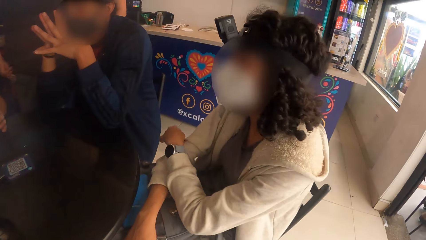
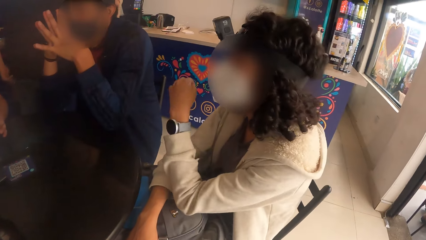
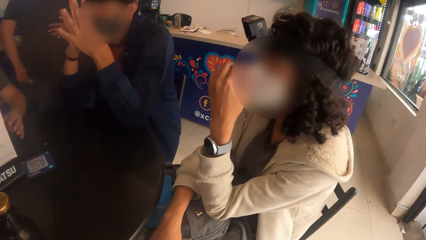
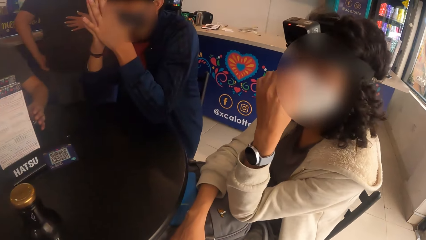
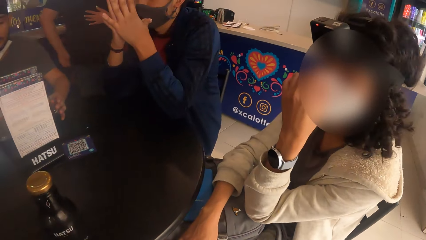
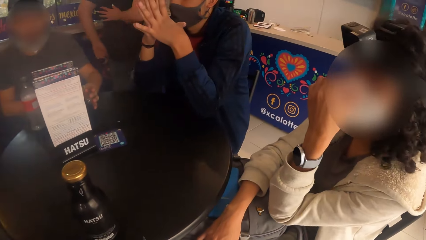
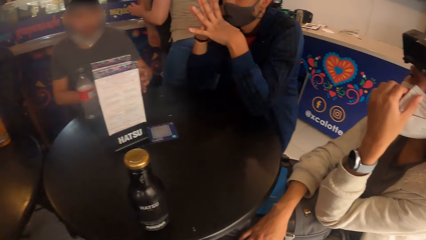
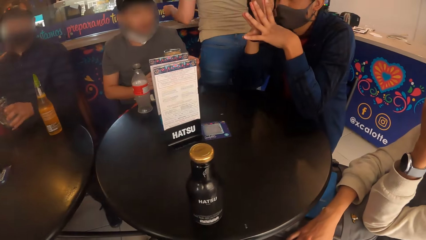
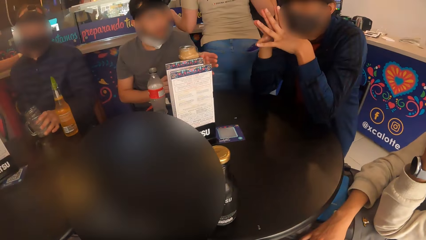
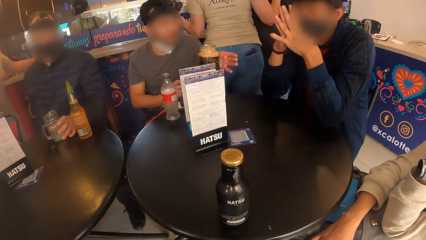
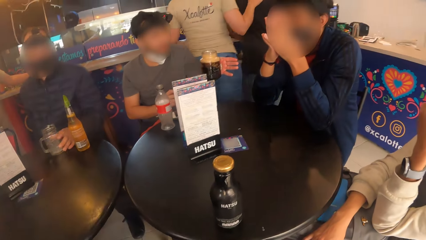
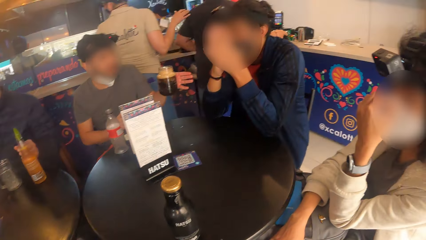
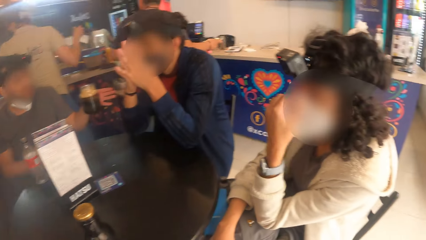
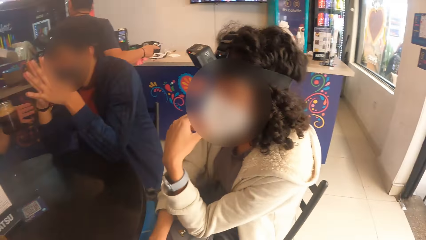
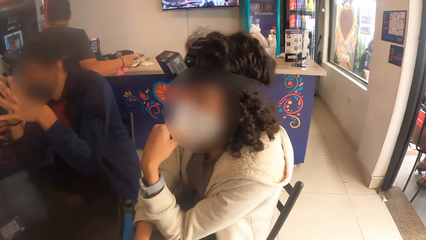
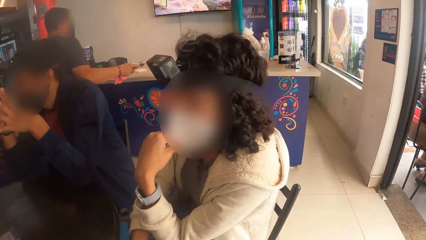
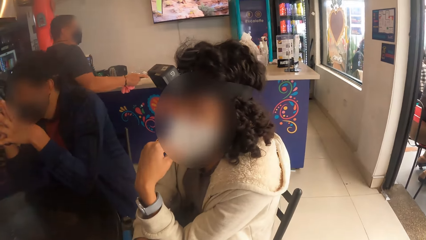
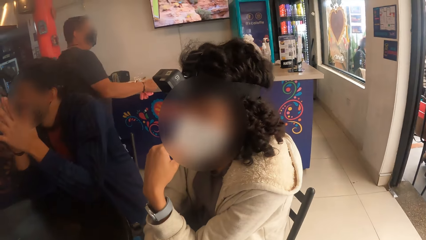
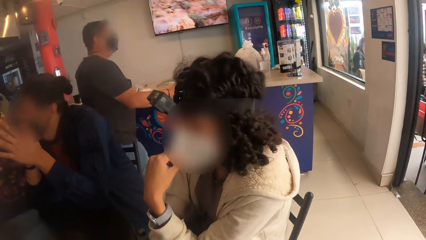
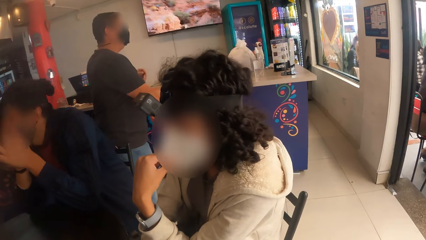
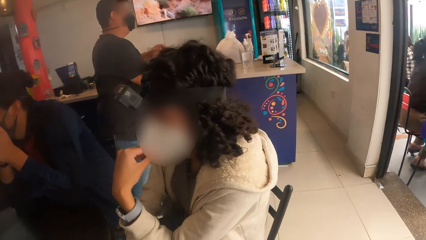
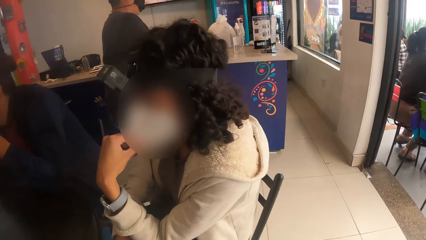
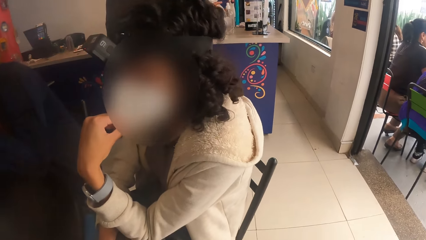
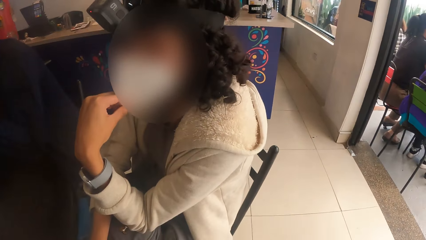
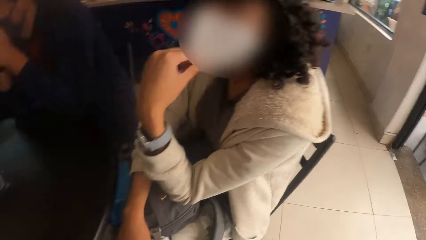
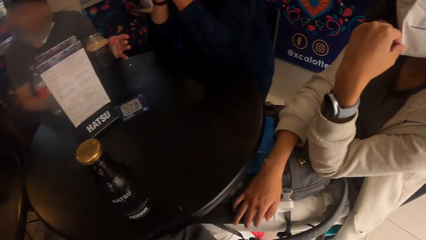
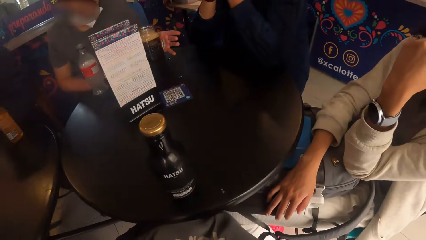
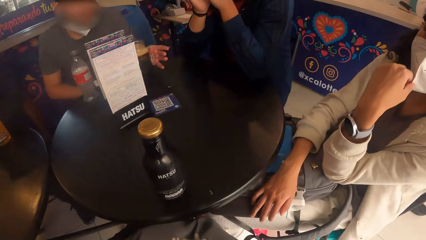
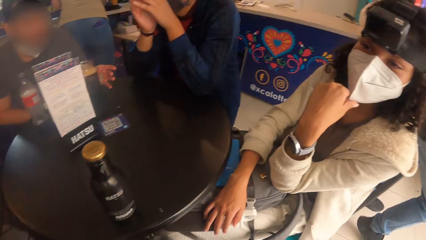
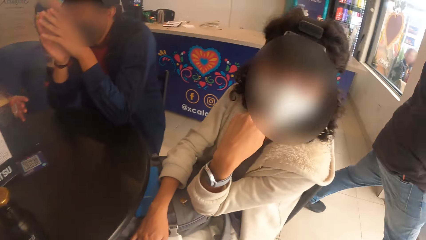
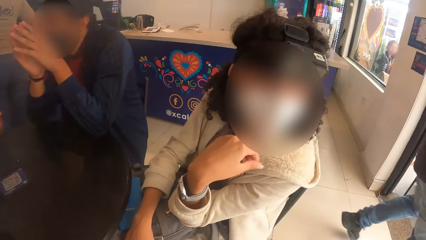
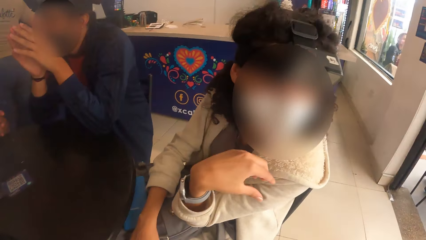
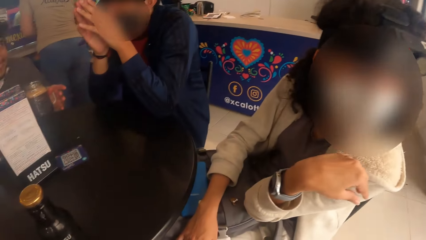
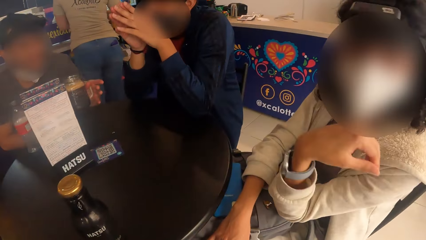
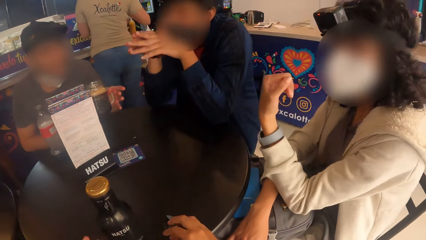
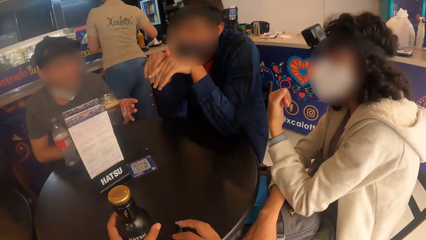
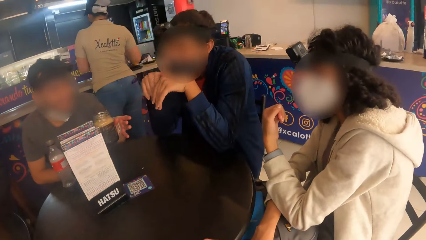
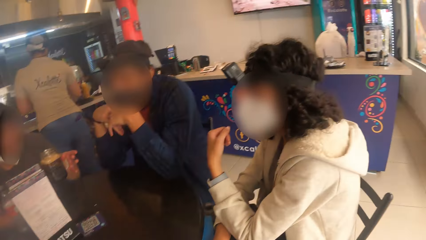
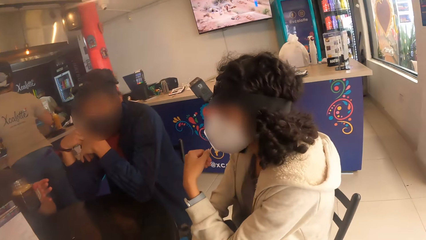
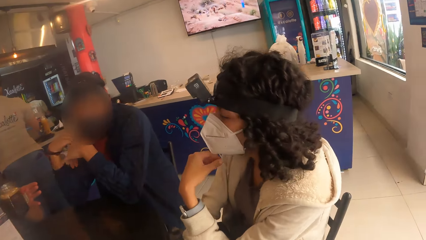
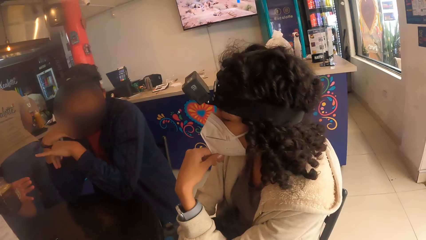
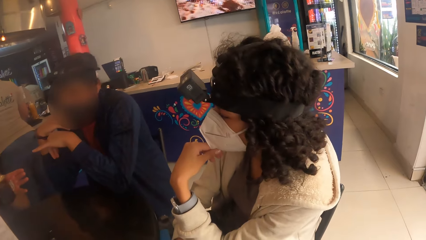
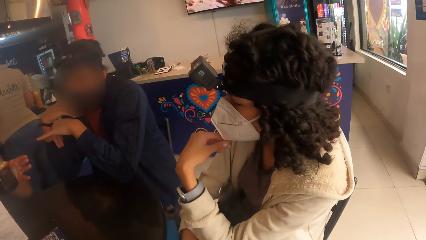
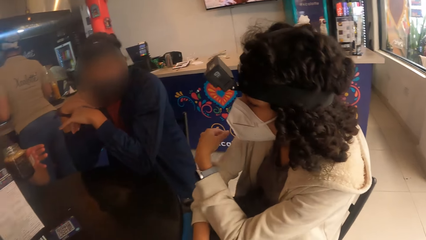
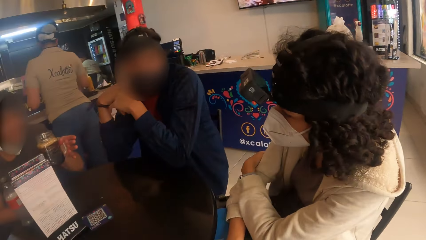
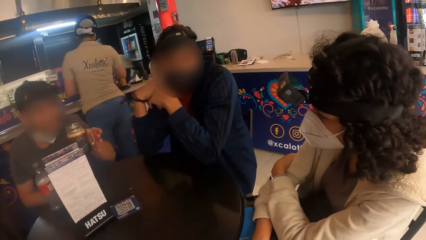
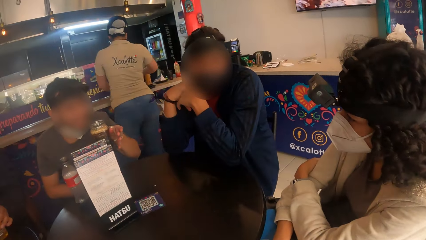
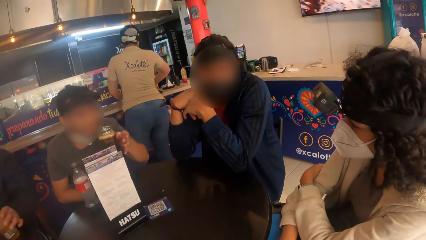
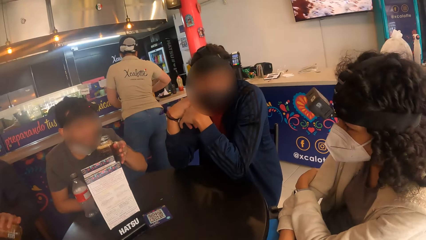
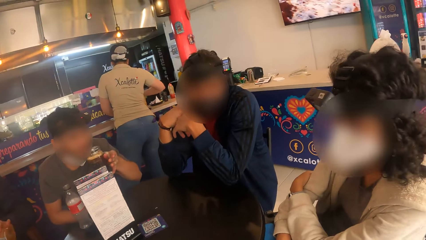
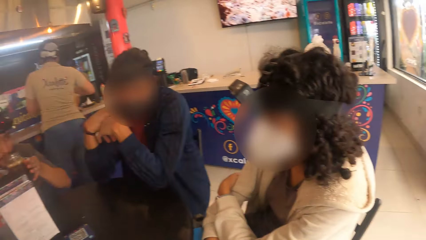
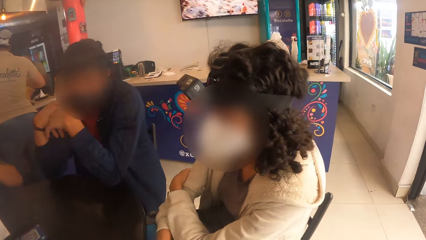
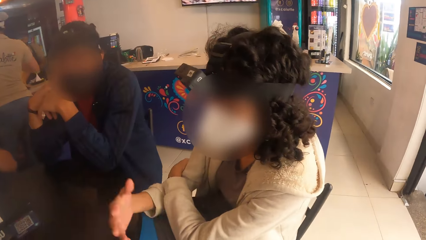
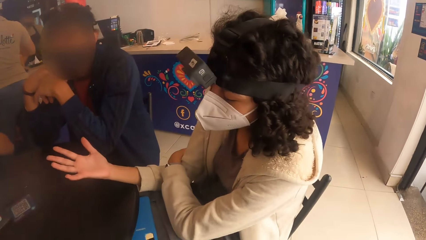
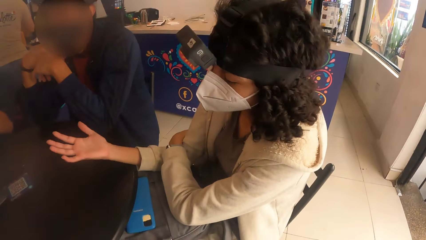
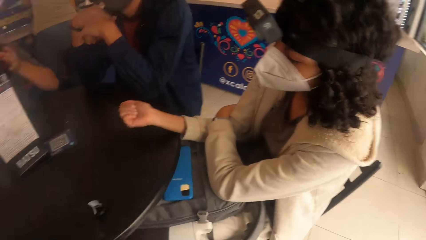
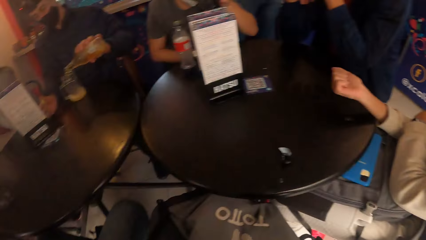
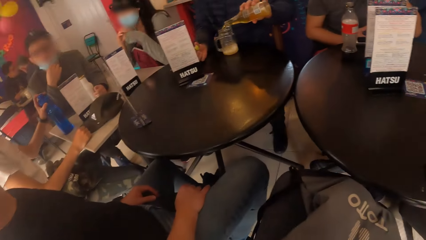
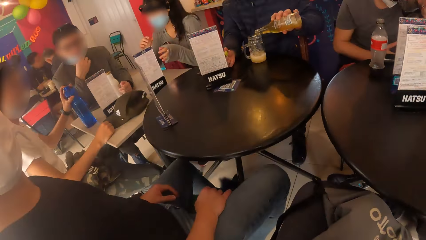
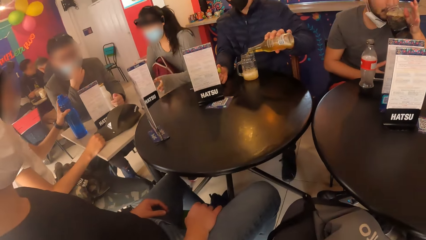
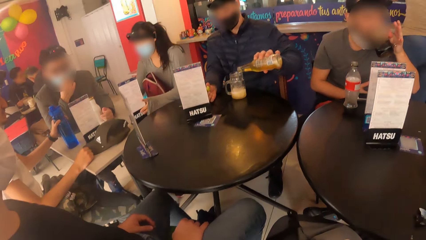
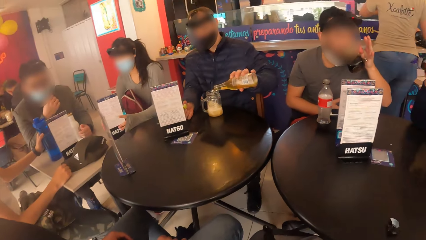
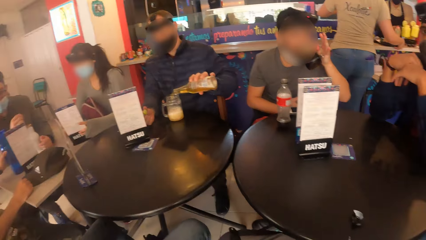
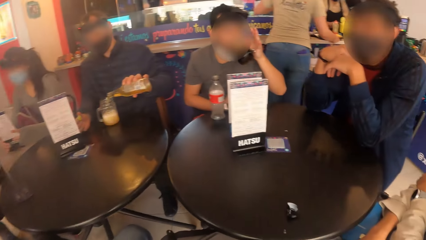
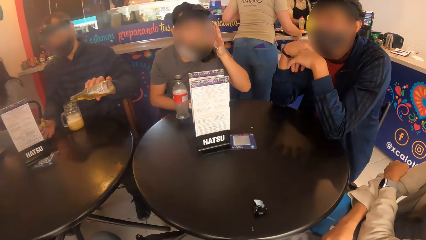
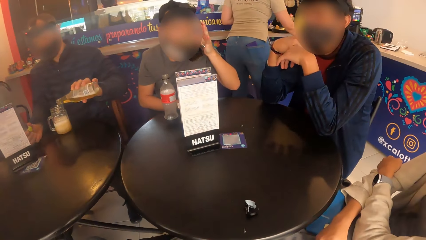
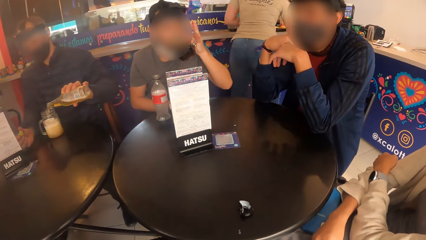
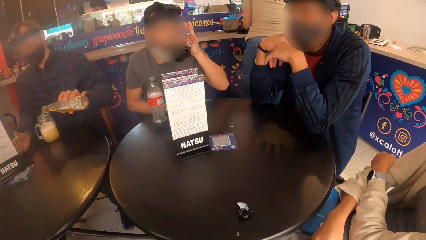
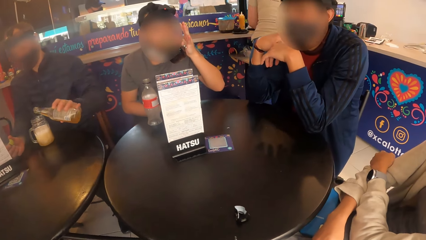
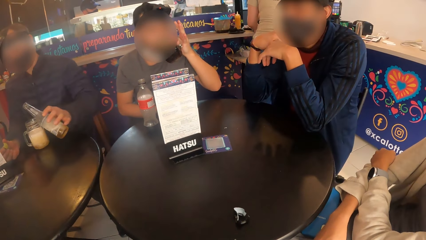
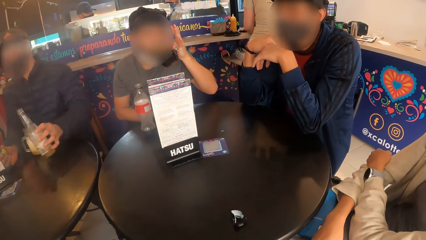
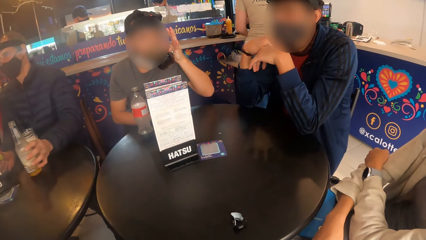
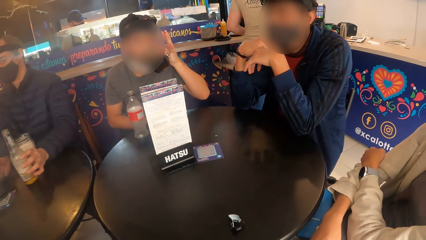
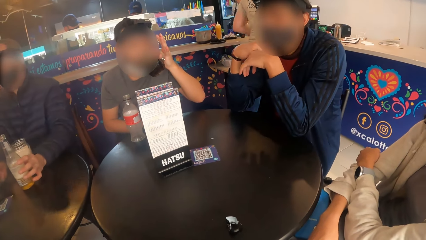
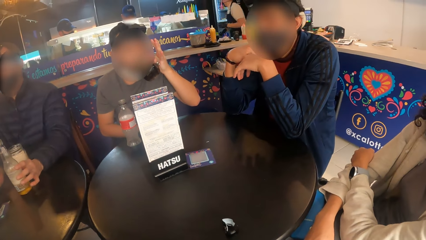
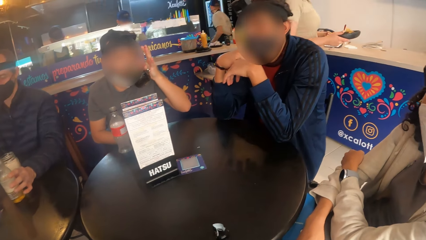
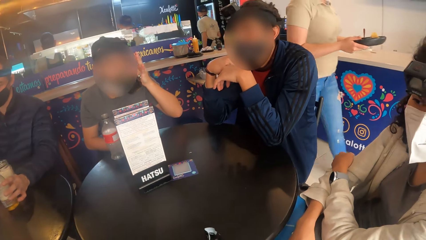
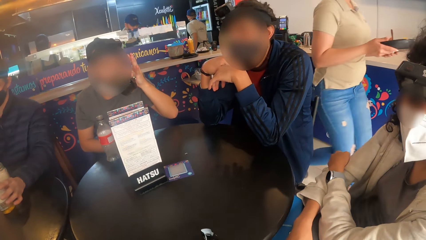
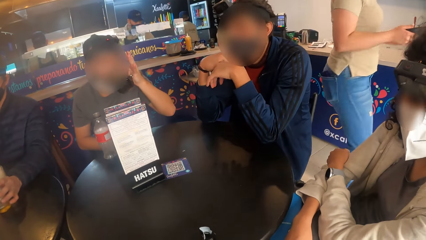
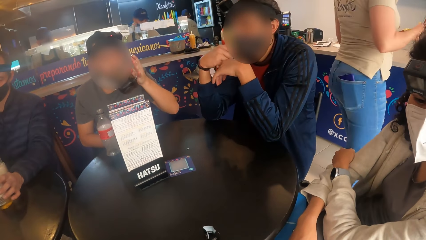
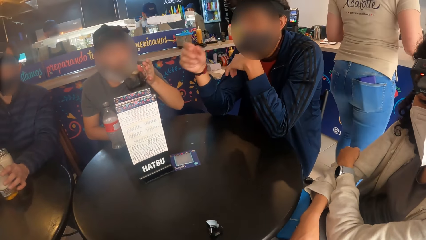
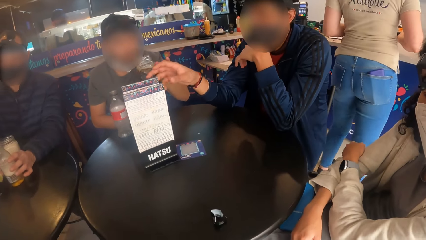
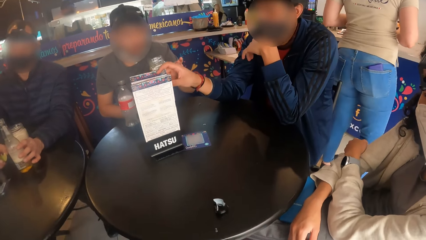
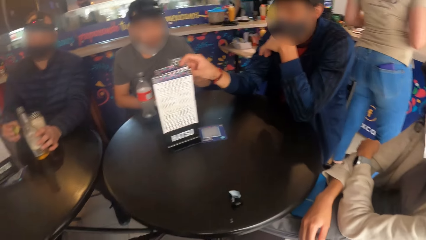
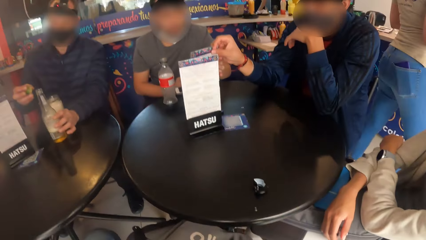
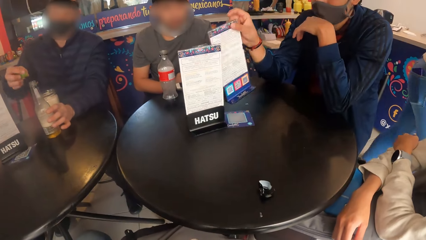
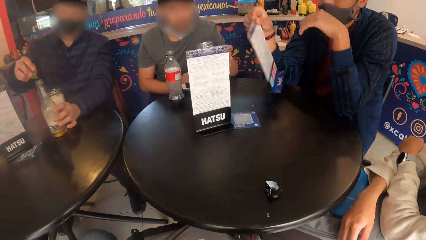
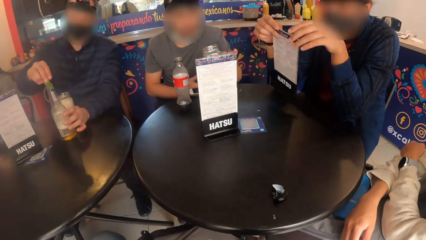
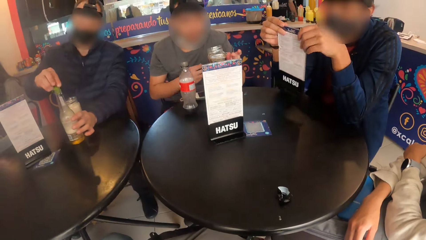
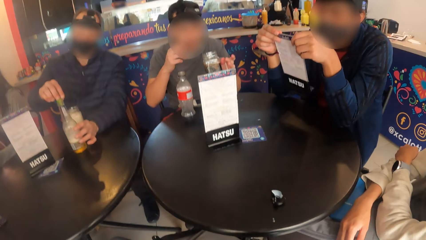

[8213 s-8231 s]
A person touches her mouth with her left hand. A man picks up the glass cup from the table with his left hand. The camera wearer looks at the bottle. He looks at the person. He looks at the bottle. He looks at the person. He picks up the bottle from the table with his left hand. The person removes her left hand from the chin. She does so again. Another man interacts with a woman and the first man. The person stretches her right hand. The first man drinks from the glass cup in his left hand. The camera wearer looks sideways. He looks at the table. The other man picks up the menu from the table with his right hand.
